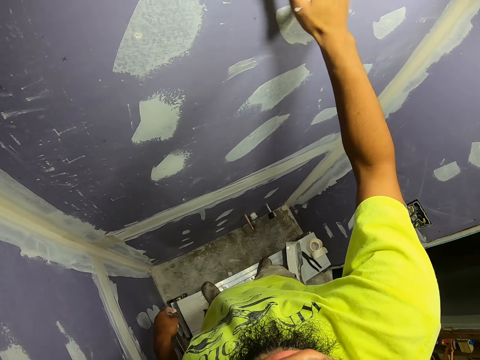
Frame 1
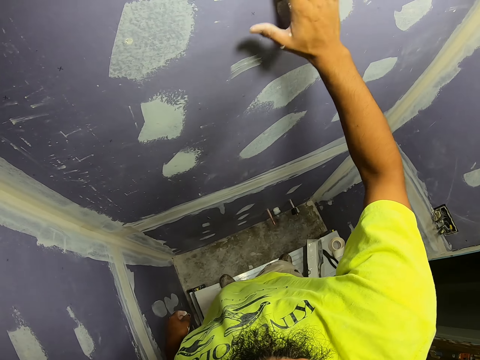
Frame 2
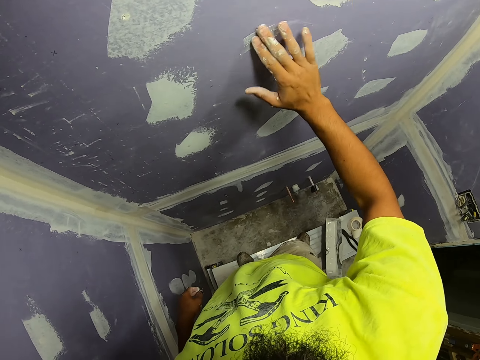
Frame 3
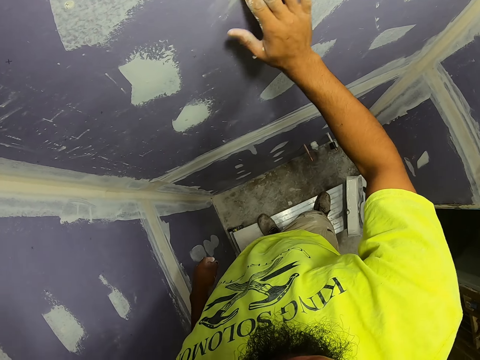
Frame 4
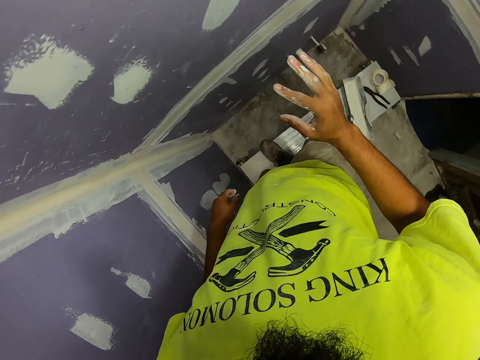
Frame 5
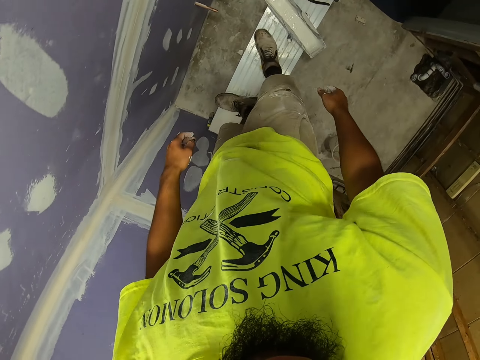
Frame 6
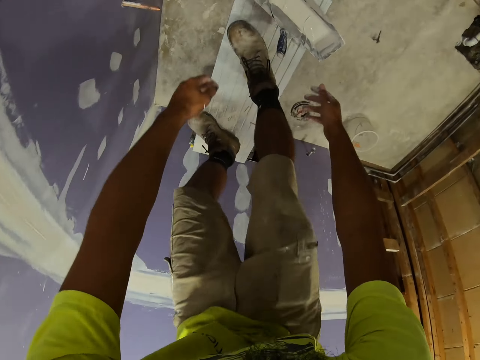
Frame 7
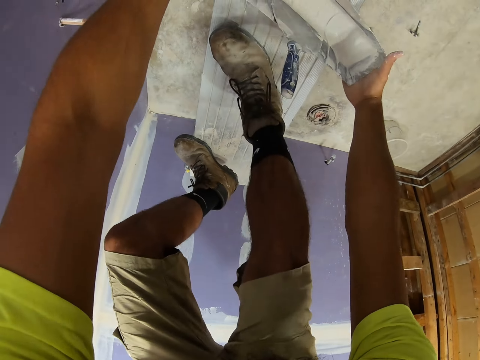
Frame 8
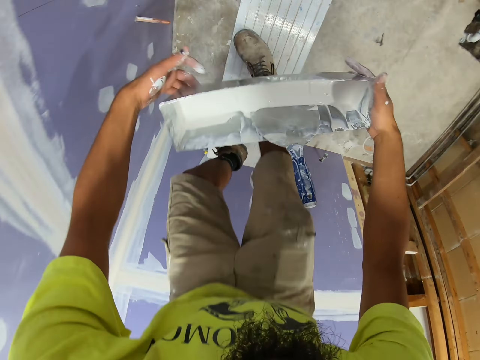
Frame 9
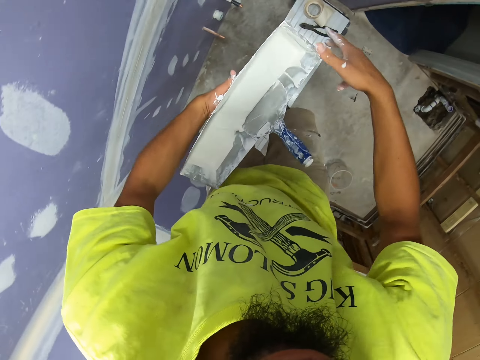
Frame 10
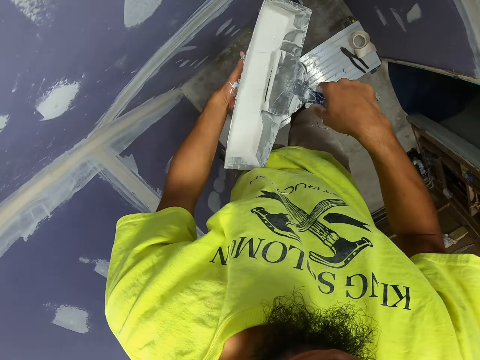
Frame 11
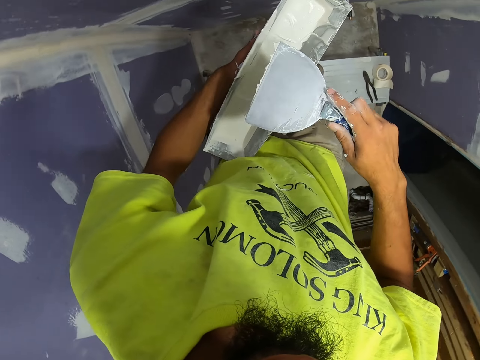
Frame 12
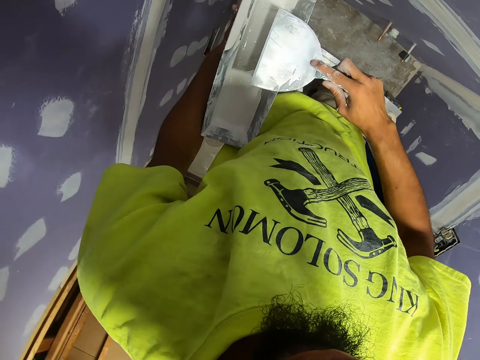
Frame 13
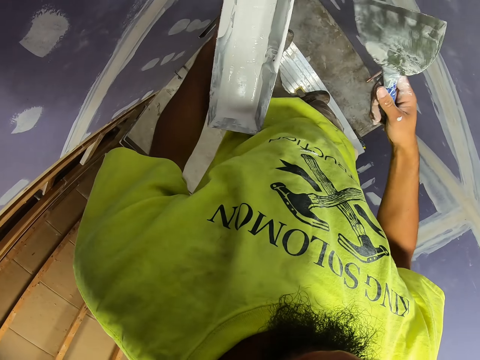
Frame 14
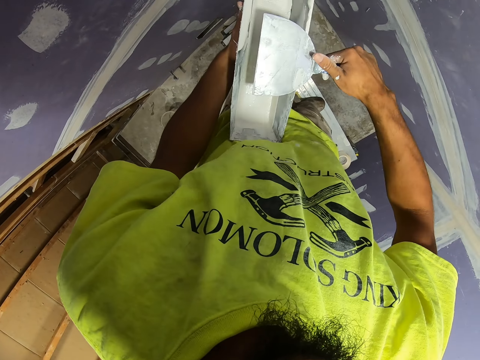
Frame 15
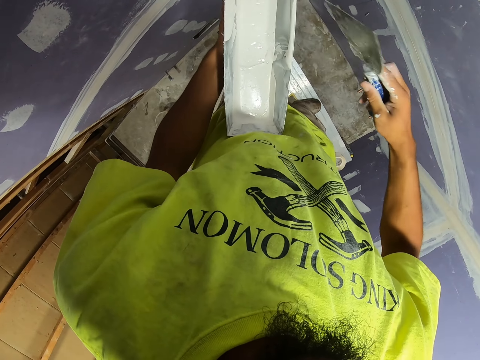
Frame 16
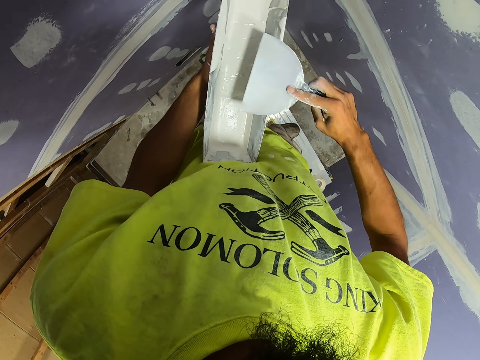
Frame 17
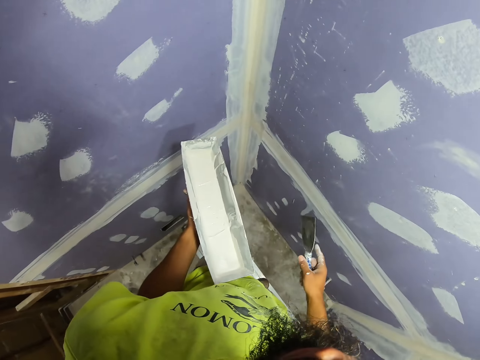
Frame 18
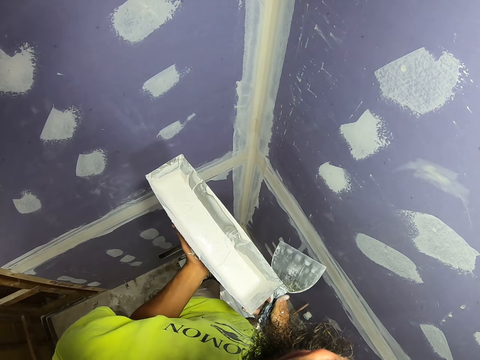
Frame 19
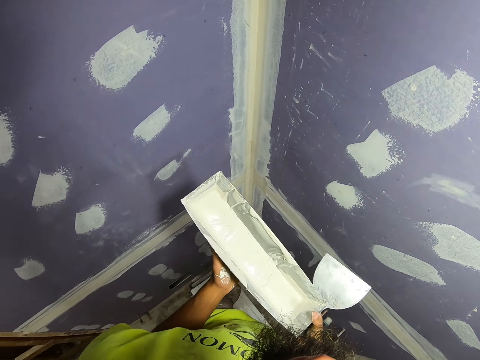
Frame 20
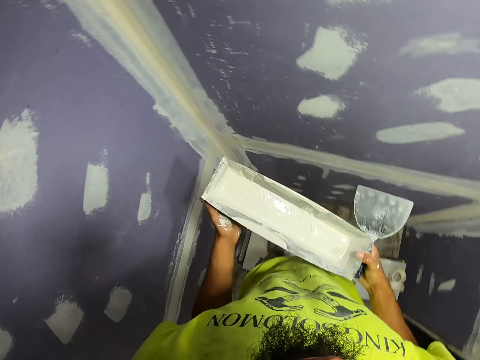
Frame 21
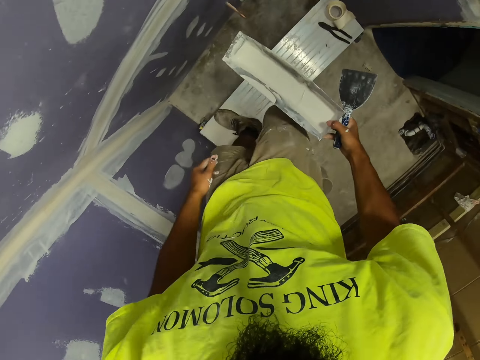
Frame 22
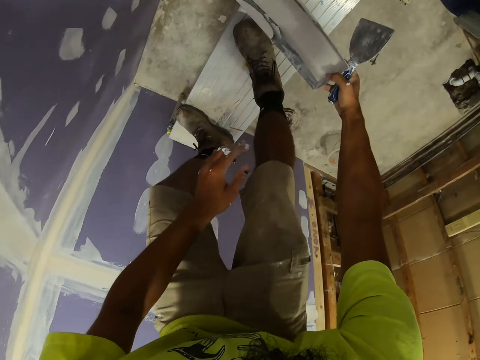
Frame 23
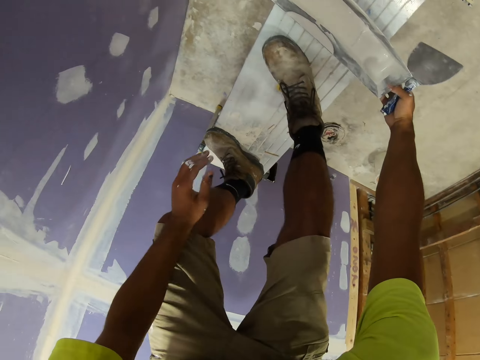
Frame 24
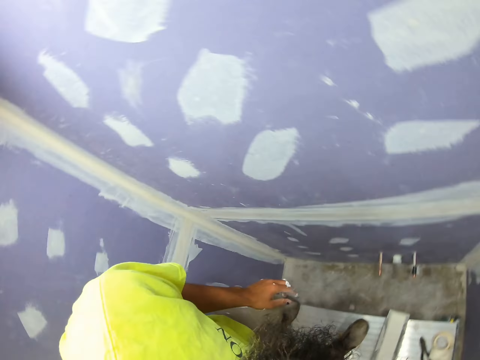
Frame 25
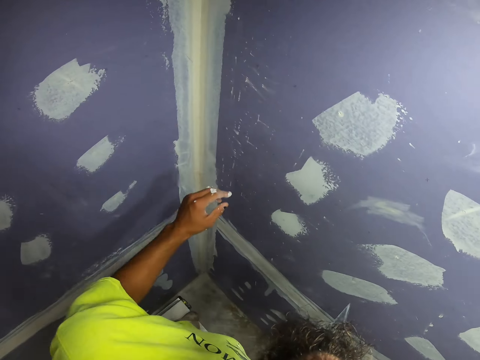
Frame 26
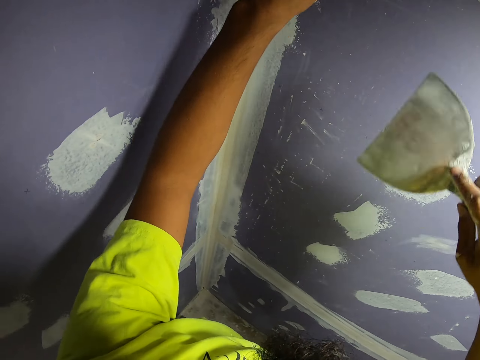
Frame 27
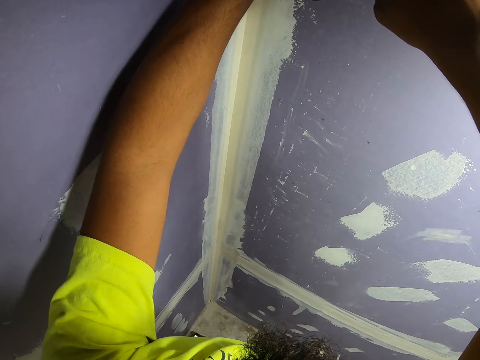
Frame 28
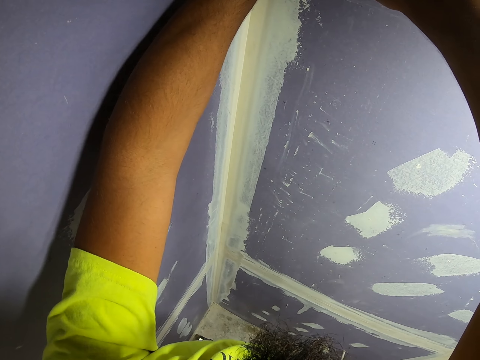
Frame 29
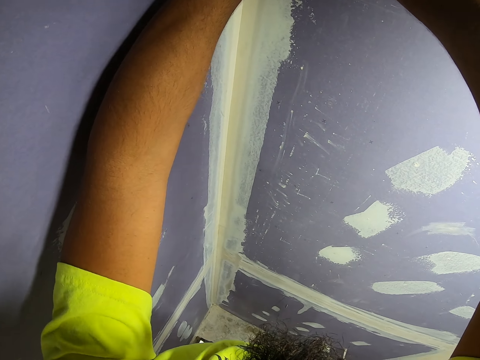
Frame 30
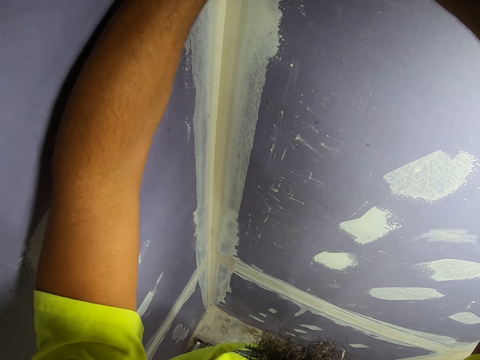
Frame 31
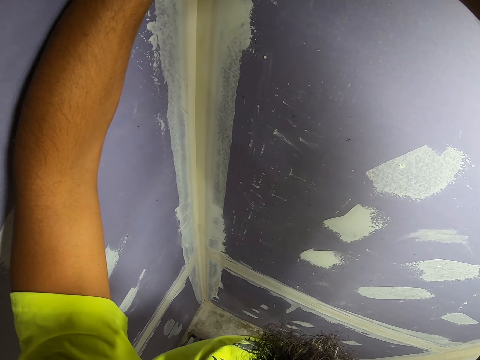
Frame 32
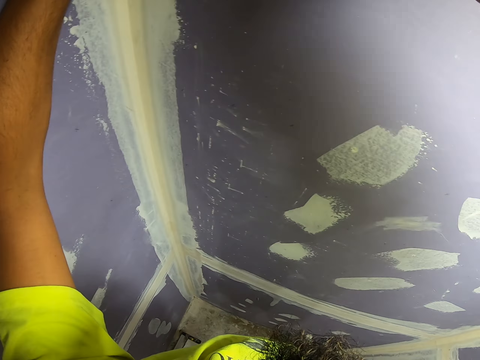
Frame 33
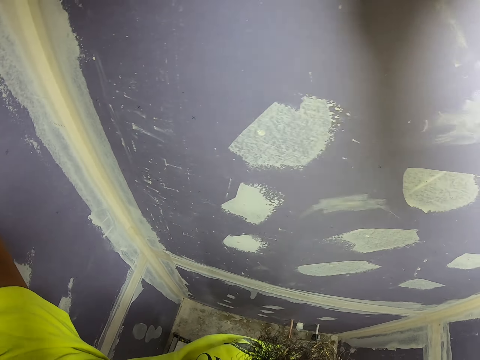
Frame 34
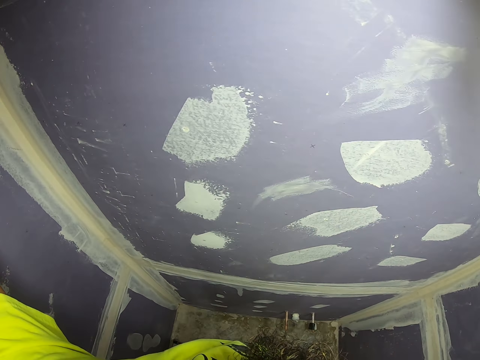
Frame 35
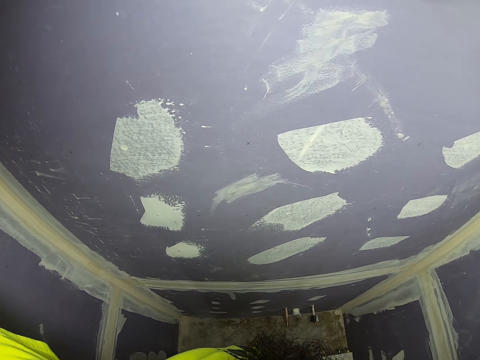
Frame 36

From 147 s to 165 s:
The camera wearer picks up the container. They scoop the paint. They remove excess paint. They drop the container. They paint the wall. They remove excess paint.

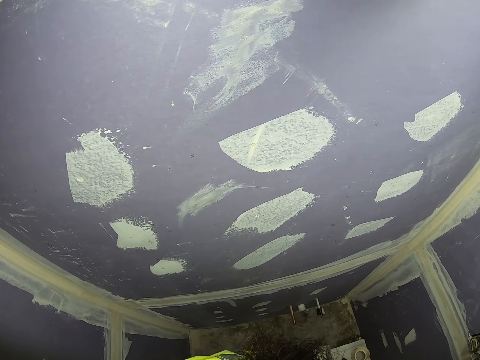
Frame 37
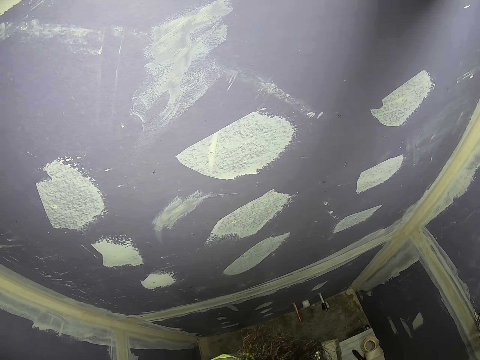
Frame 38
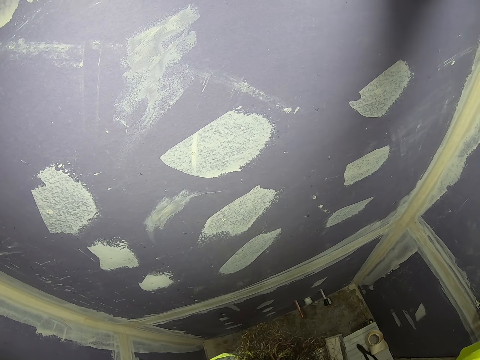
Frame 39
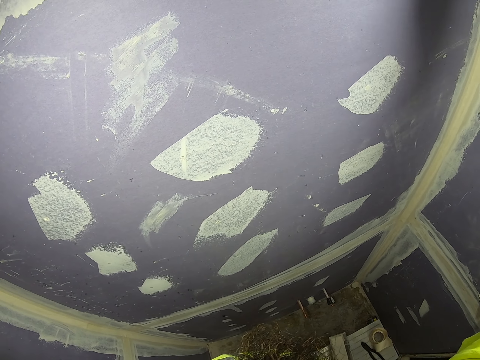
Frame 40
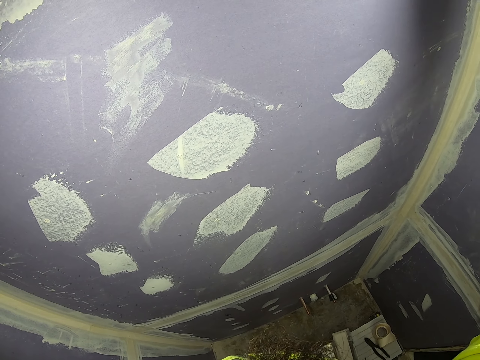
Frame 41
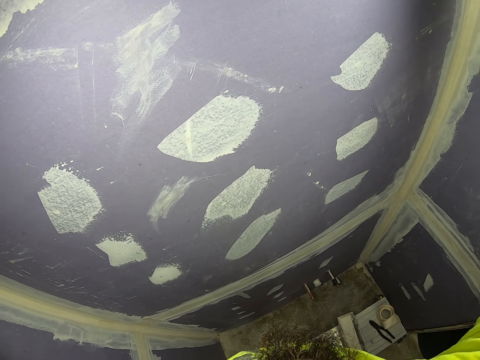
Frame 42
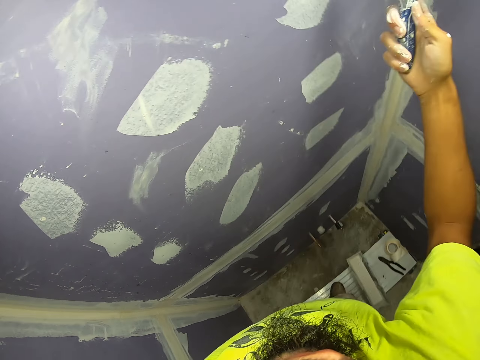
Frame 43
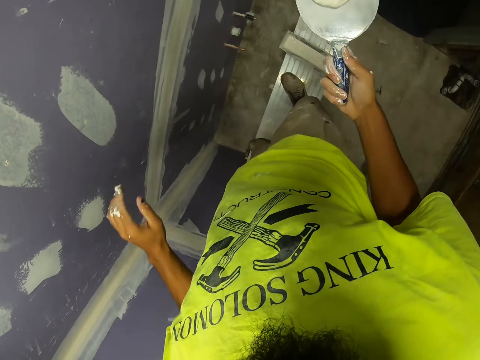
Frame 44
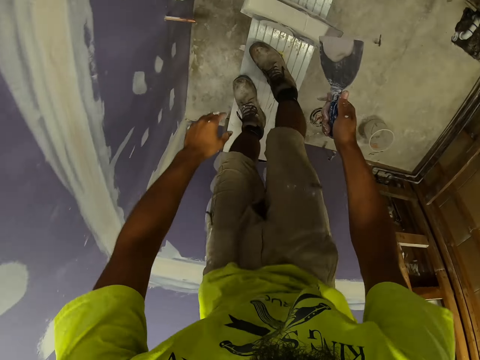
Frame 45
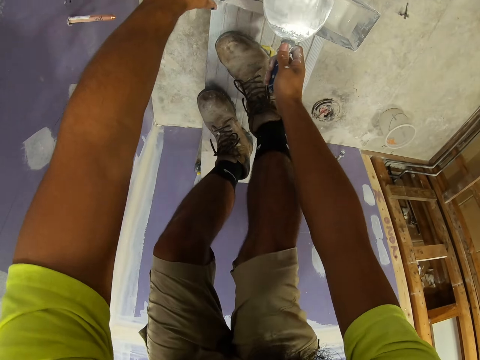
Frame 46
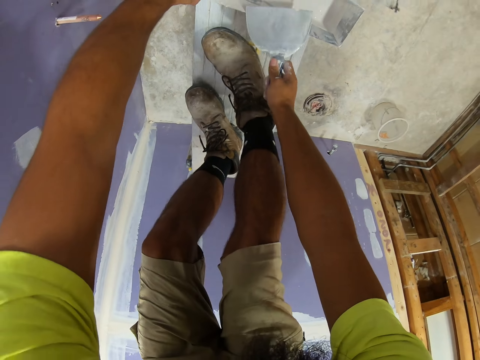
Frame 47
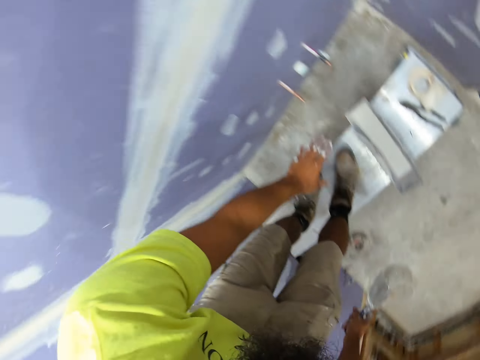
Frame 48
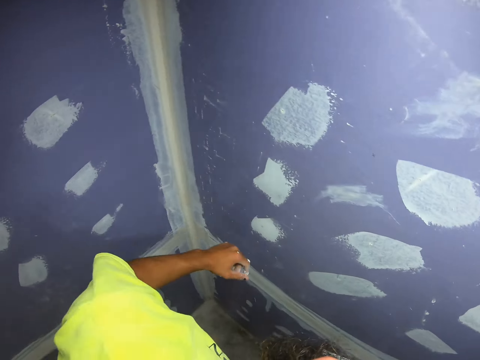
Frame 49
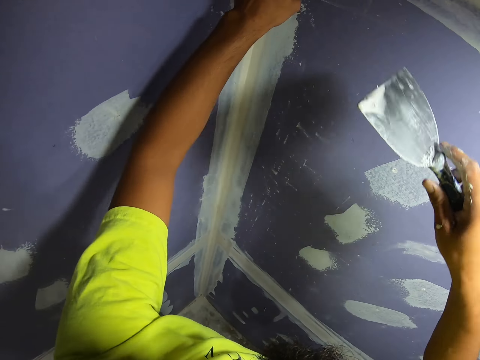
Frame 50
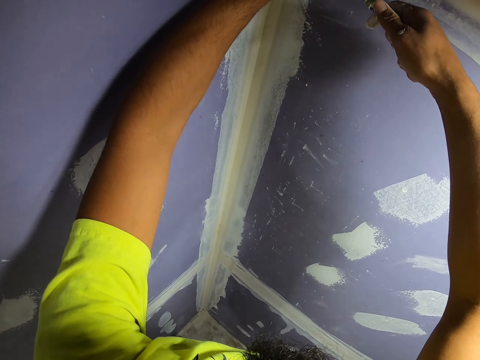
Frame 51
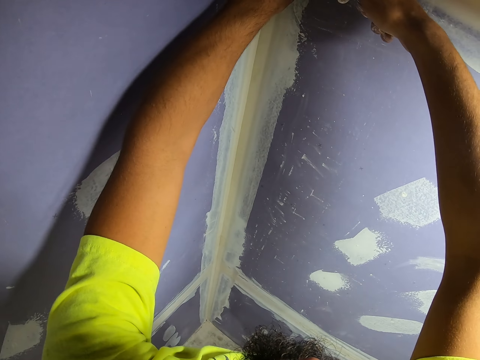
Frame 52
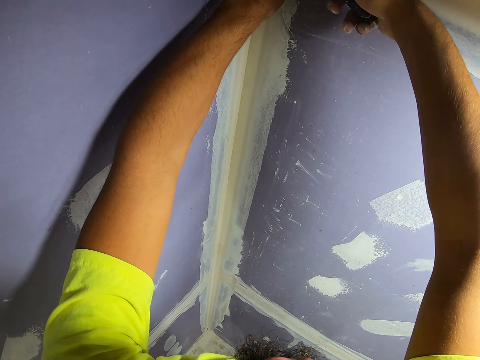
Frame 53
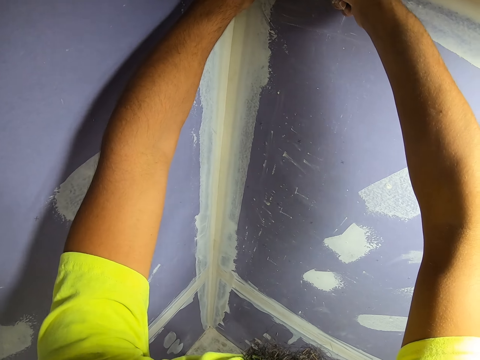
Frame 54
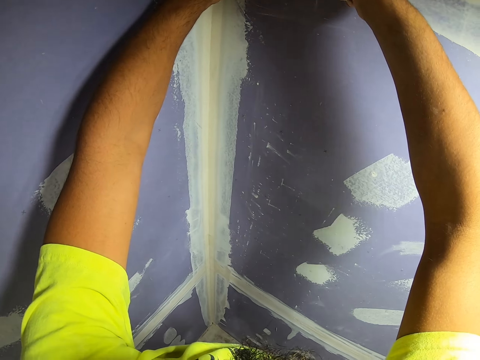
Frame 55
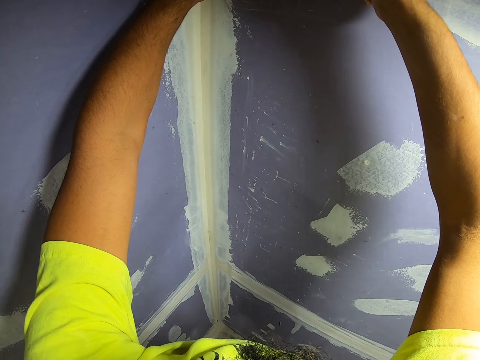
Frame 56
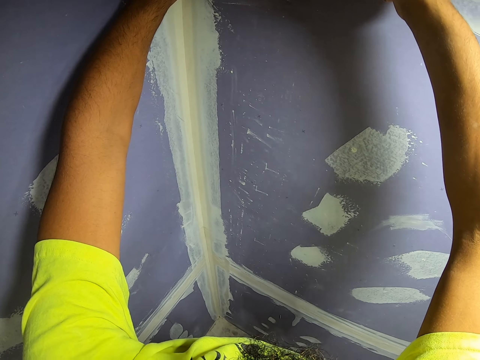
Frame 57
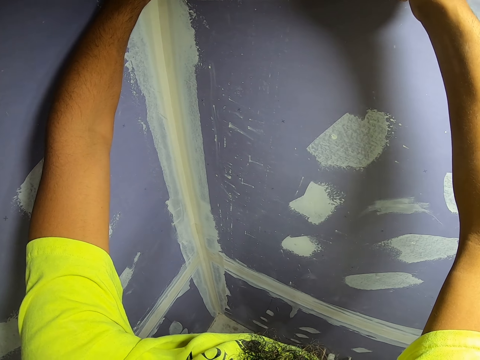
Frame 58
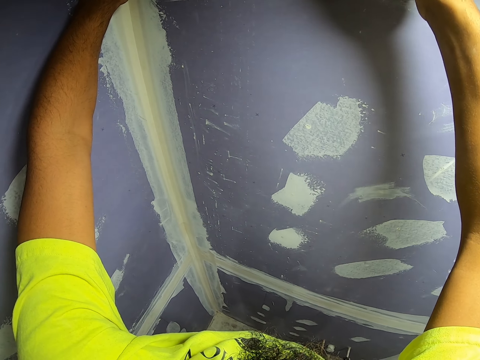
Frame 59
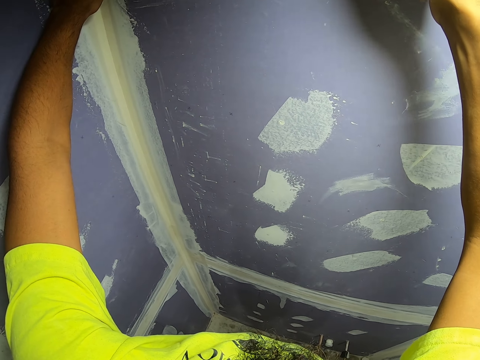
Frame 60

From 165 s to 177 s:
The camera wearer removes excess paint. They clean something on the paint tray. They paint the wall. They remove excess paint.
